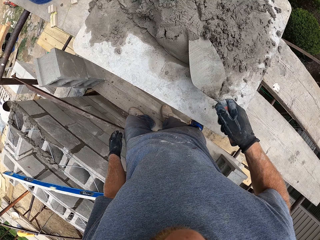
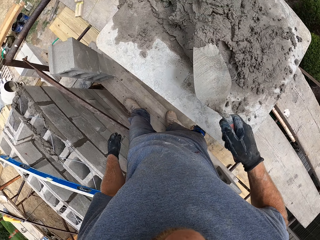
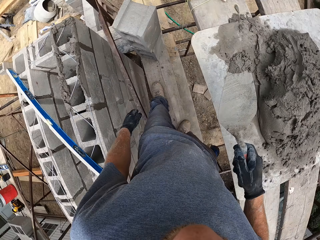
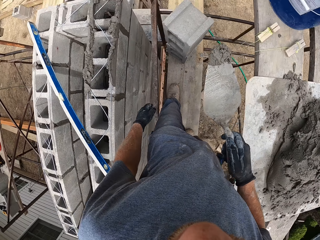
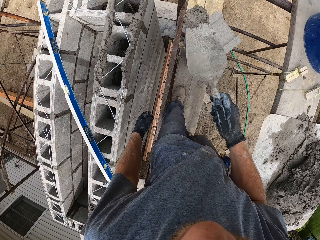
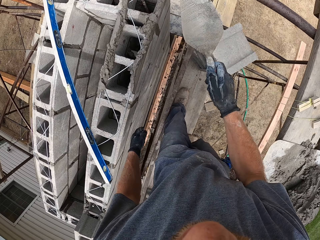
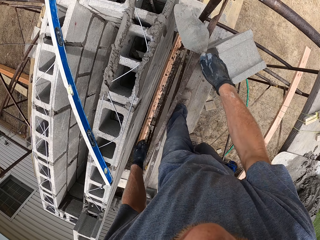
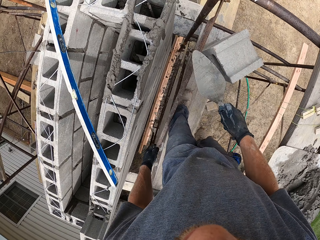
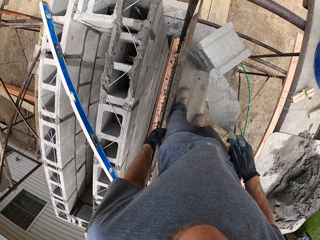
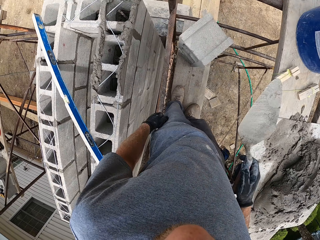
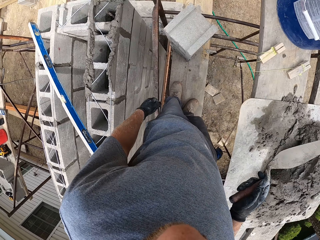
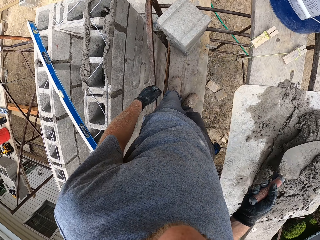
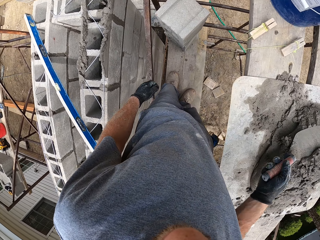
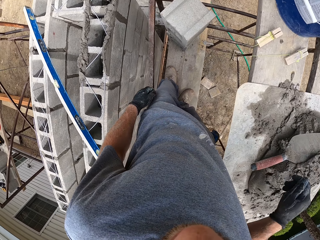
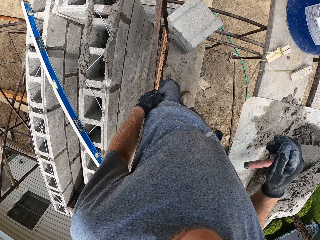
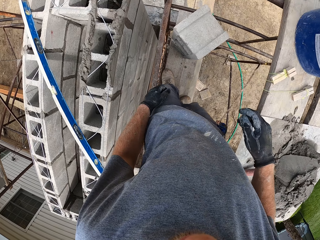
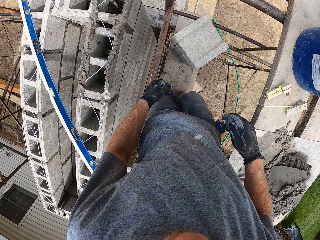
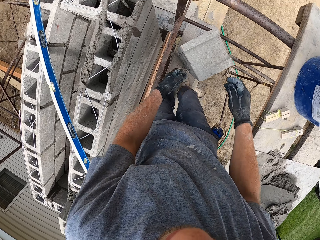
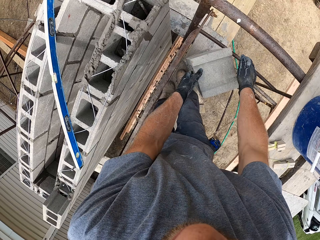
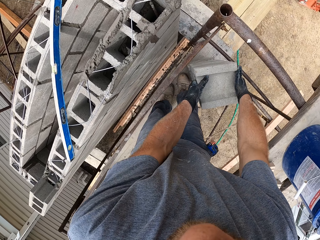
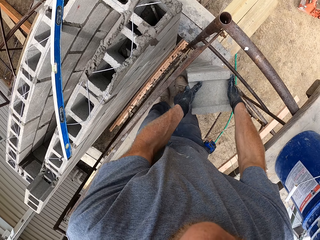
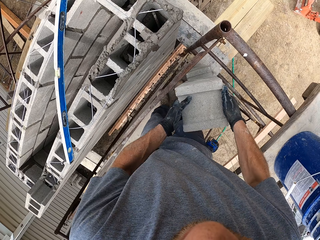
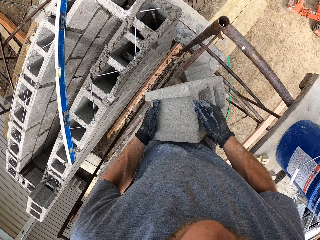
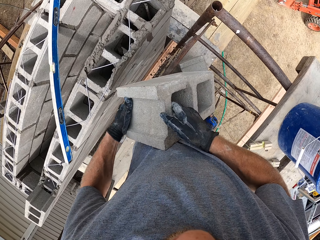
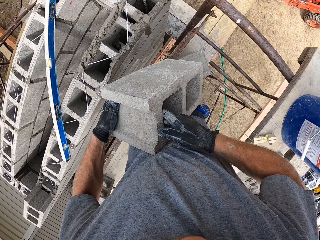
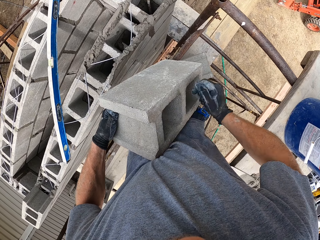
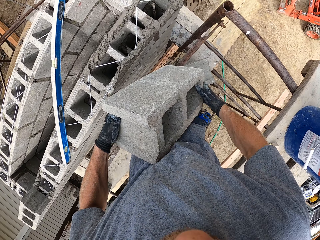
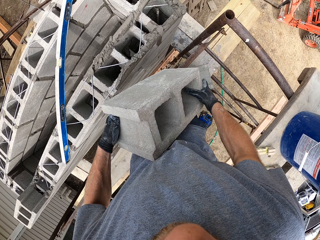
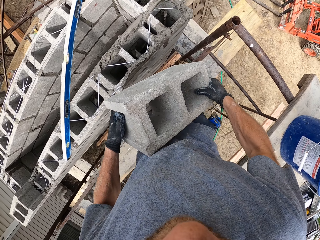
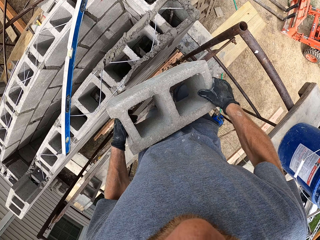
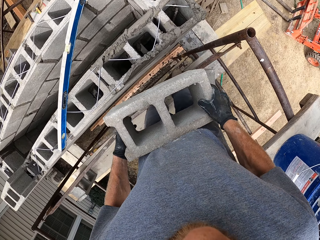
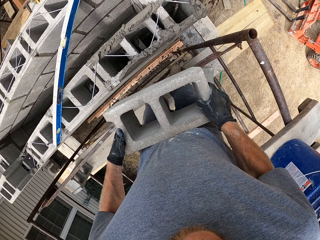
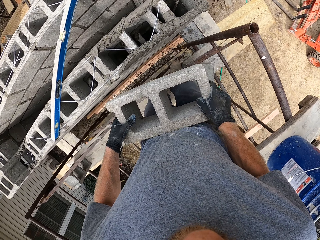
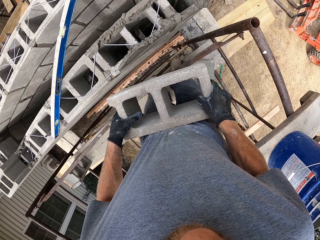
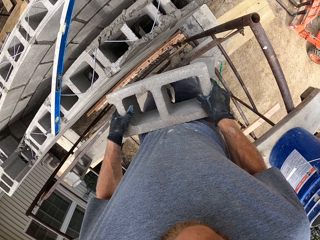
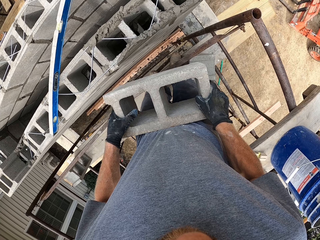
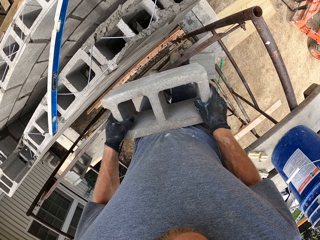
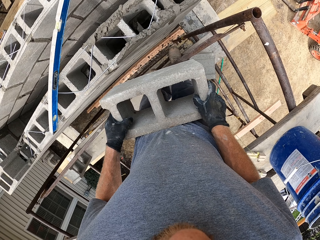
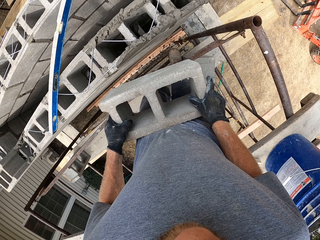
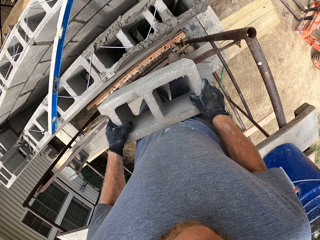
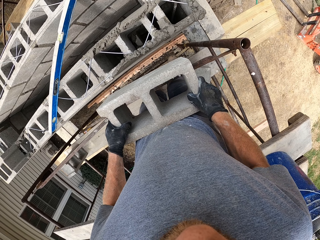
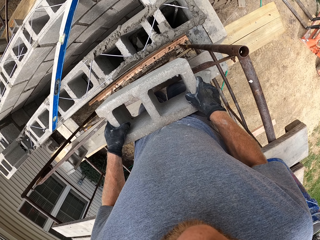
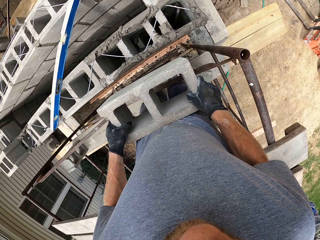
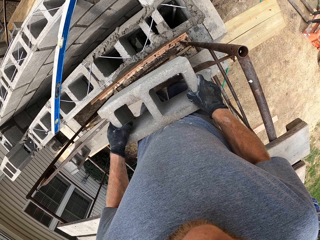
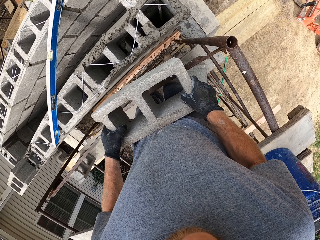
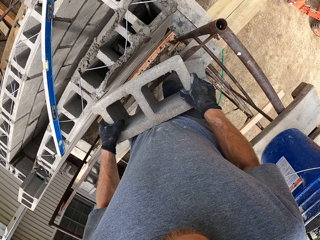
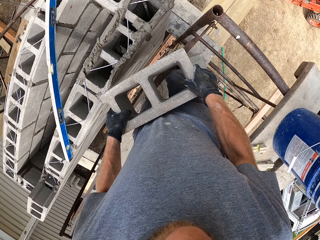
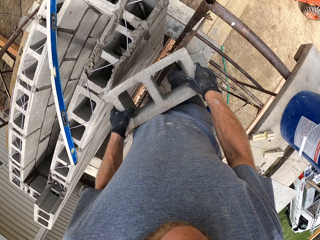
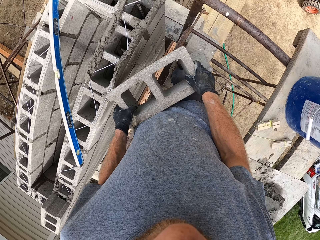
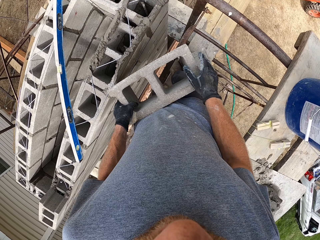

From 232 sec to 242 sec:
The camera wearer scoops some more cement mortar. They apply the cement mortar to the brick. They drop the trowel on the cement mortar. They carry the brick and place the brick on an iron railing.

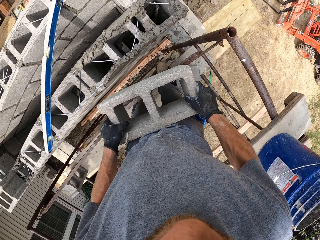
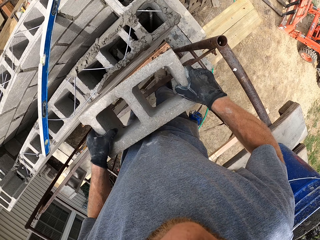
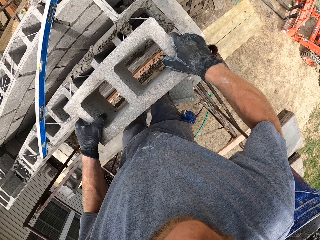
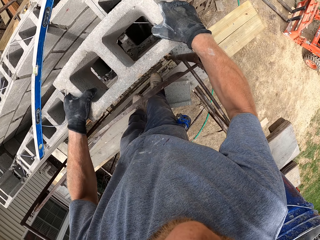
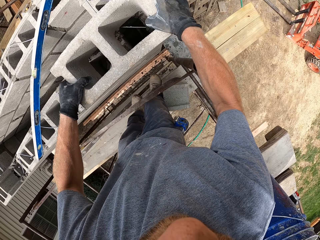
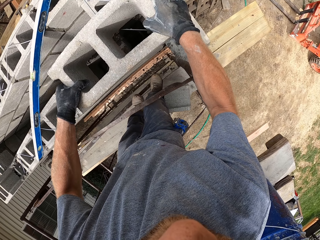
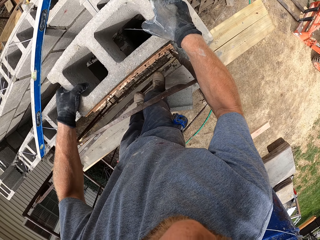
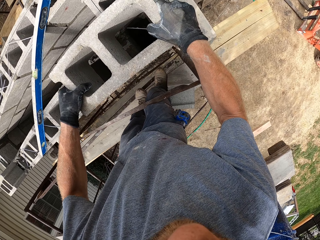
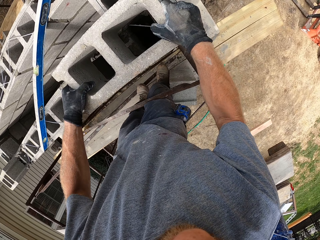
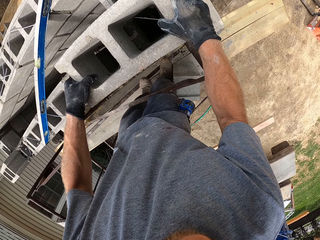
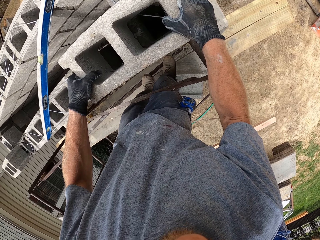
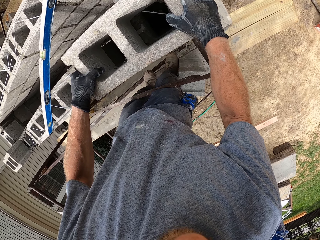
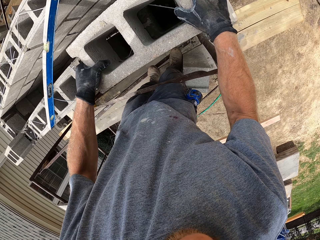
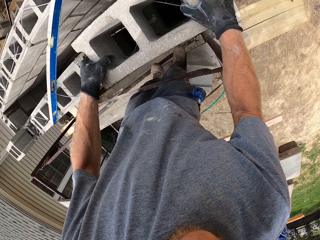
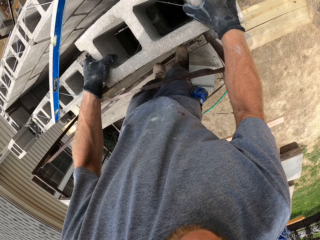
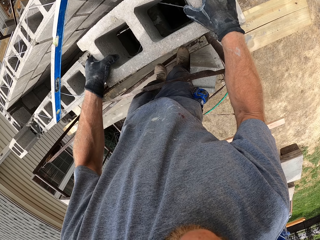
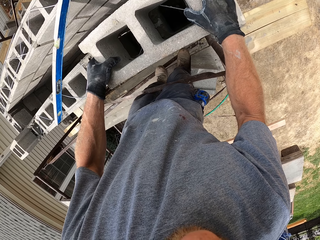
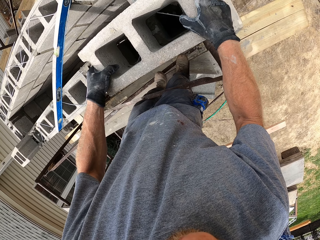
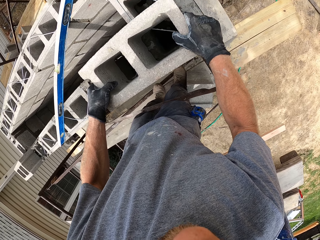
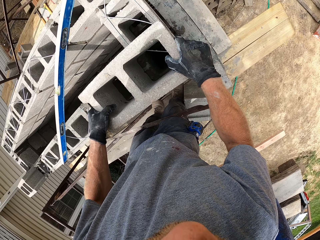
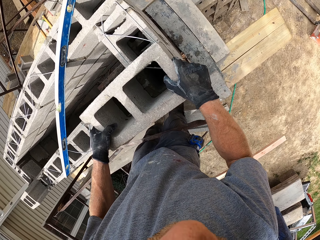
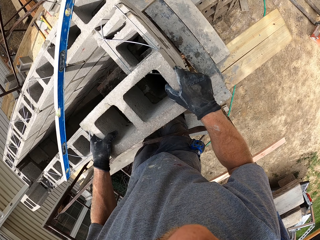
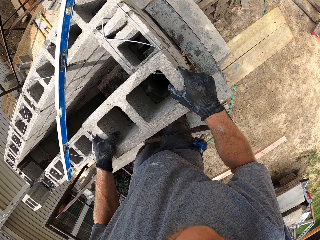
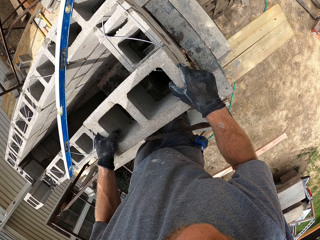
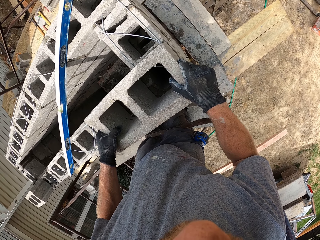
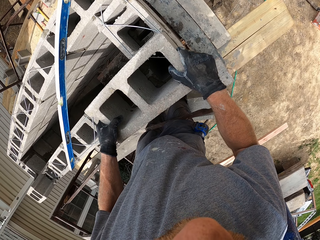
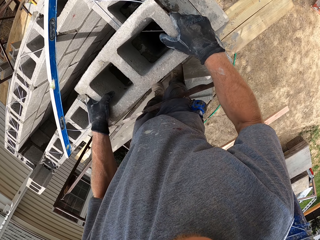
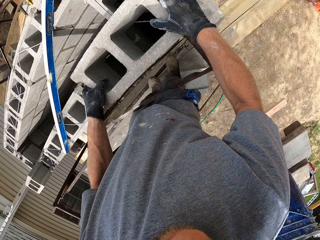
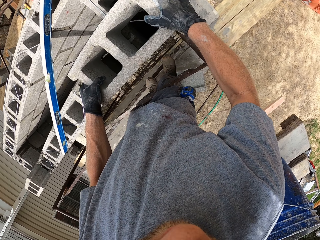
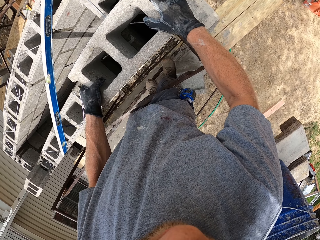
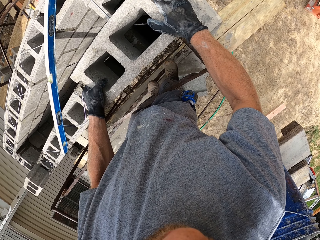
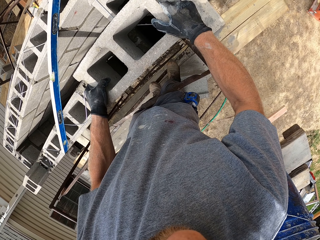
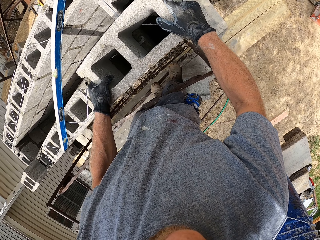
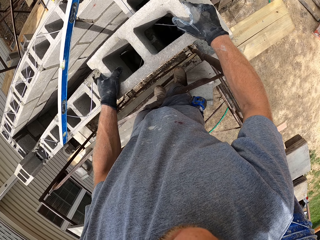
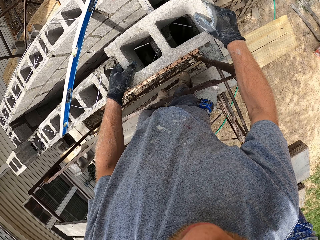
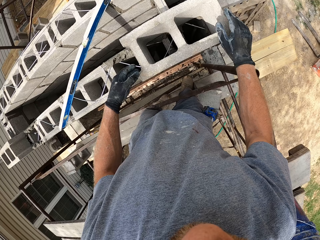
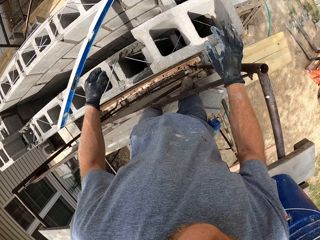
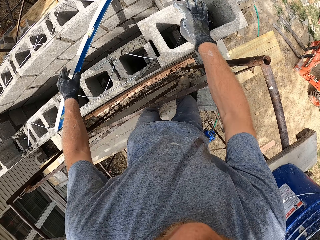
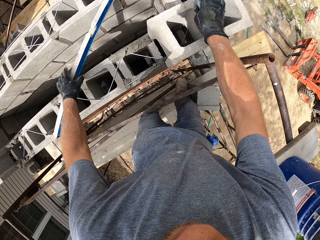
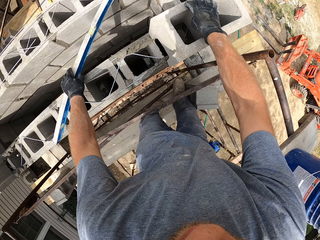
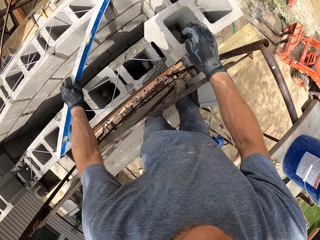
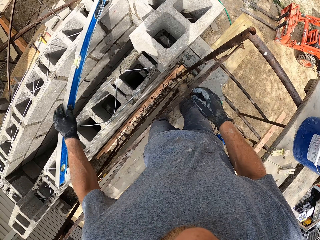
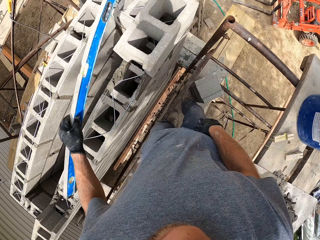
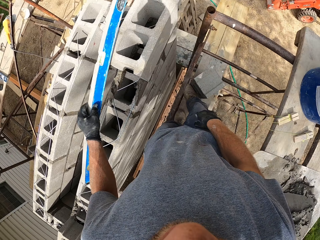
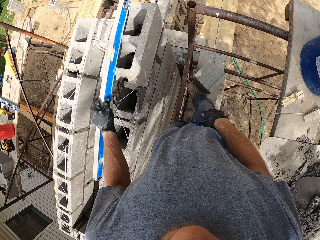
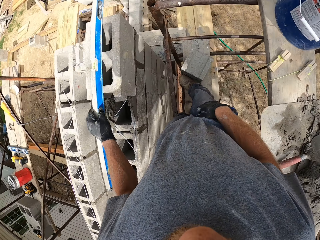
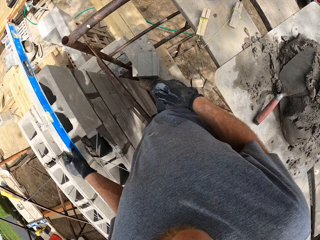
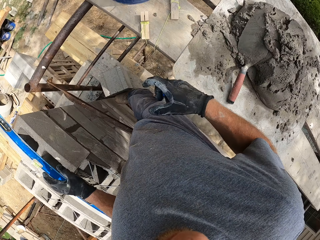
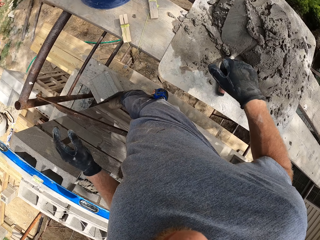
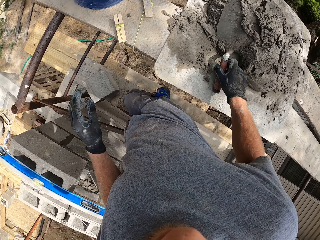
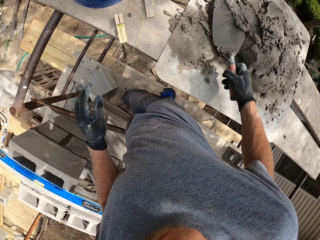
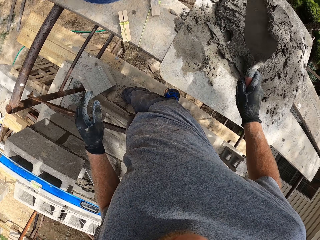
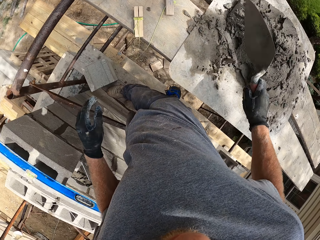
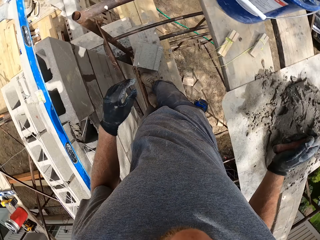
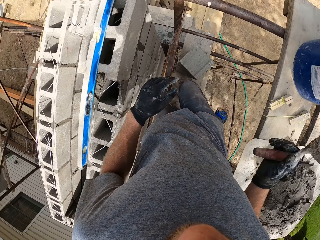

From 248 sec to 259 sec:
The camera wearer places the second brick on the first brick. They pick up the spirit level and drop the spirit level on the brick. They carry the trowel, dust off cement mortar from the trowel, and shake the trowel.
